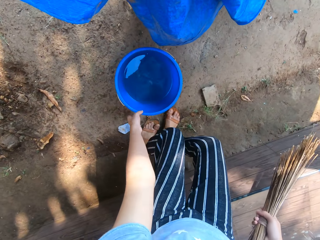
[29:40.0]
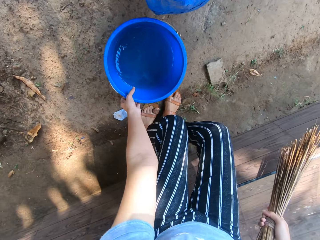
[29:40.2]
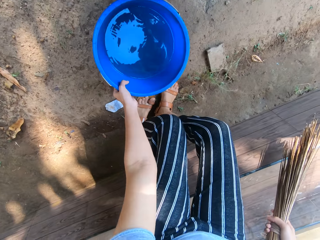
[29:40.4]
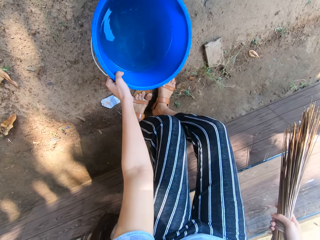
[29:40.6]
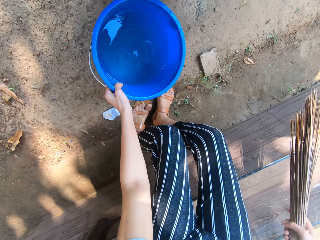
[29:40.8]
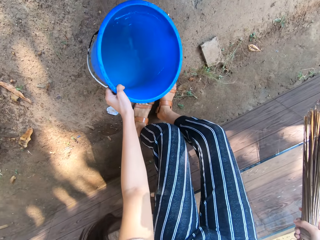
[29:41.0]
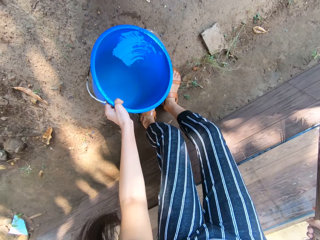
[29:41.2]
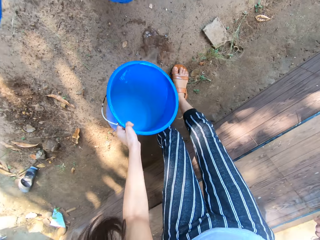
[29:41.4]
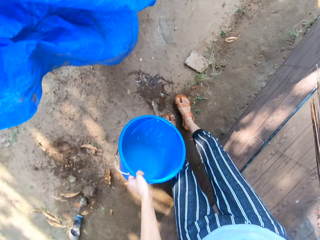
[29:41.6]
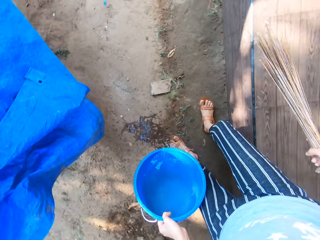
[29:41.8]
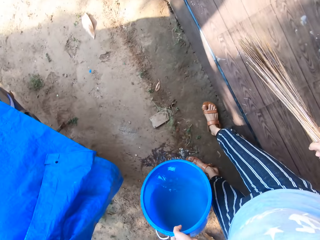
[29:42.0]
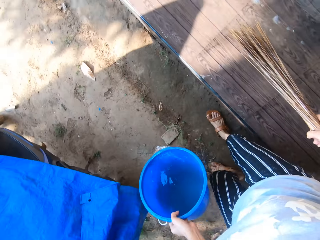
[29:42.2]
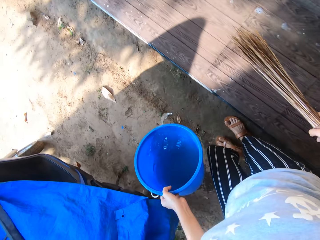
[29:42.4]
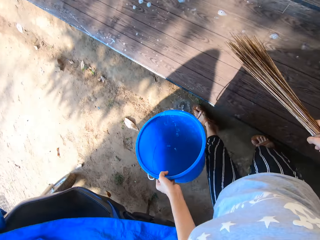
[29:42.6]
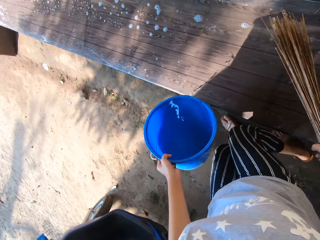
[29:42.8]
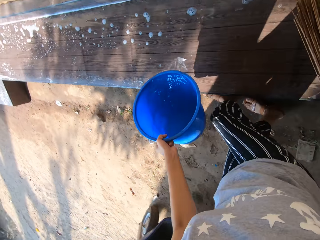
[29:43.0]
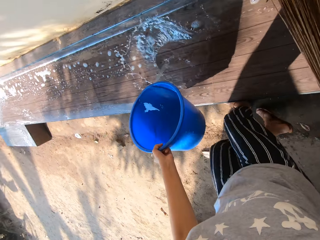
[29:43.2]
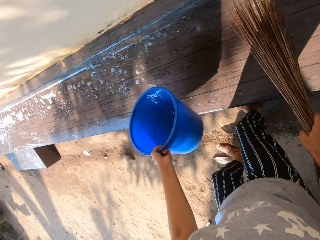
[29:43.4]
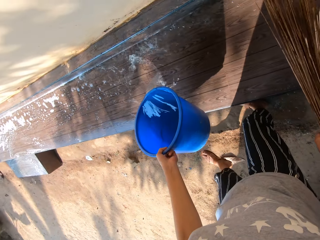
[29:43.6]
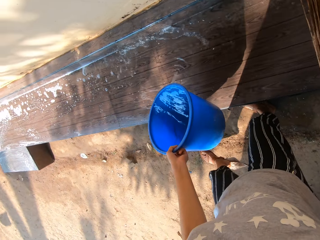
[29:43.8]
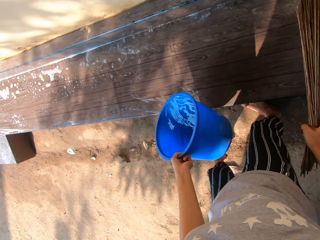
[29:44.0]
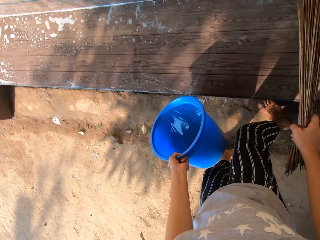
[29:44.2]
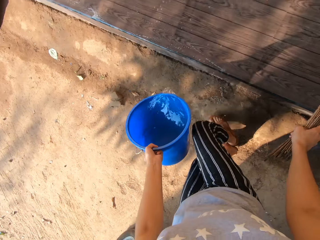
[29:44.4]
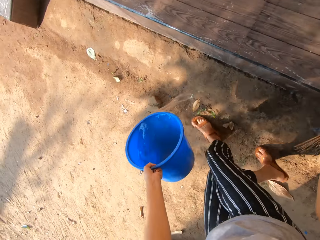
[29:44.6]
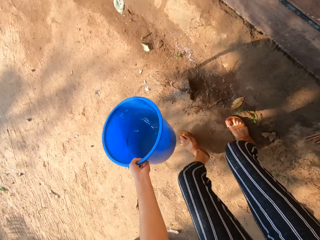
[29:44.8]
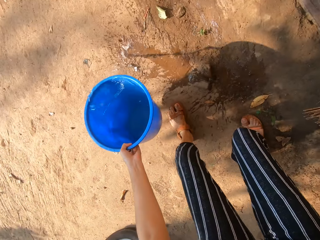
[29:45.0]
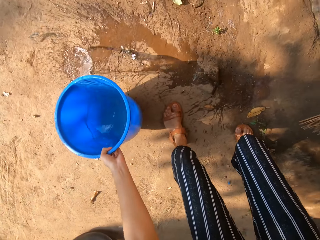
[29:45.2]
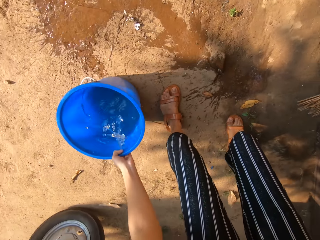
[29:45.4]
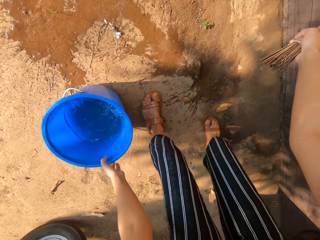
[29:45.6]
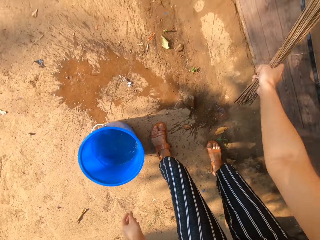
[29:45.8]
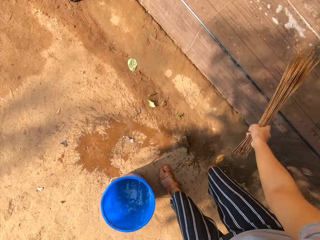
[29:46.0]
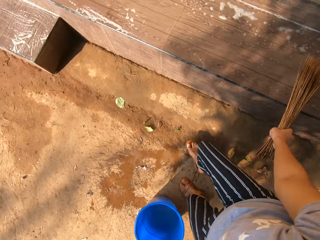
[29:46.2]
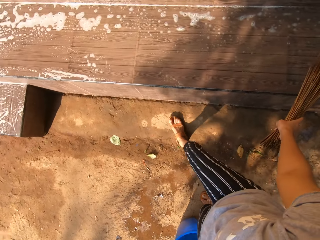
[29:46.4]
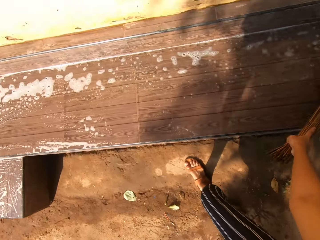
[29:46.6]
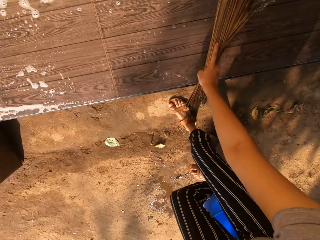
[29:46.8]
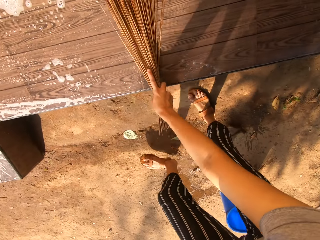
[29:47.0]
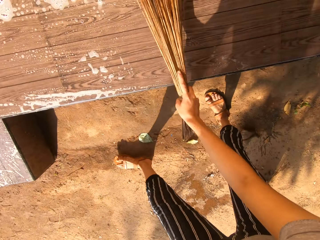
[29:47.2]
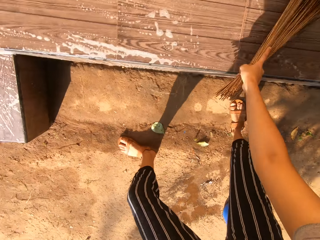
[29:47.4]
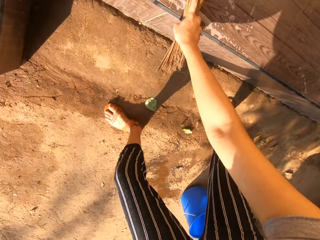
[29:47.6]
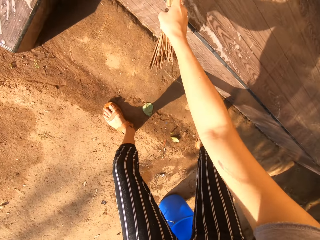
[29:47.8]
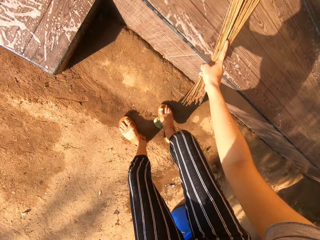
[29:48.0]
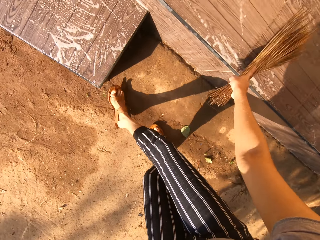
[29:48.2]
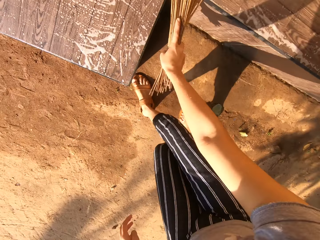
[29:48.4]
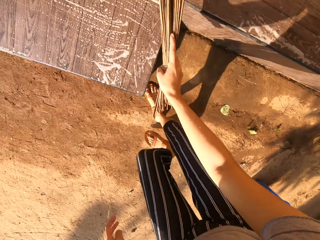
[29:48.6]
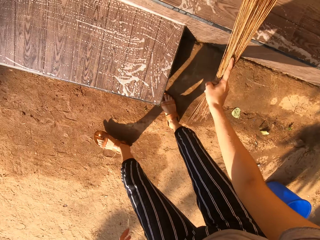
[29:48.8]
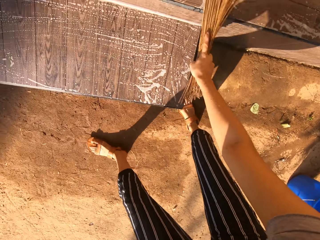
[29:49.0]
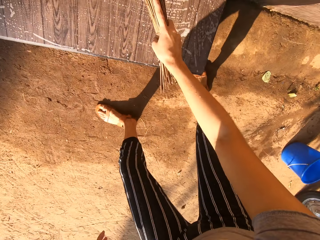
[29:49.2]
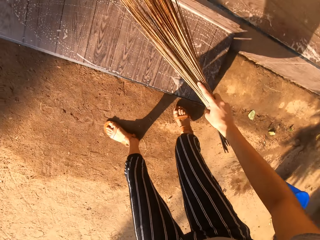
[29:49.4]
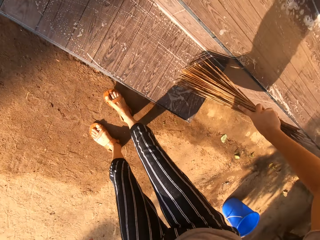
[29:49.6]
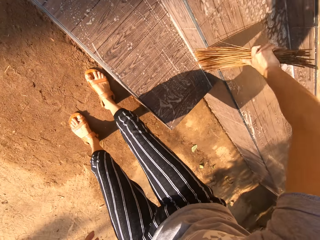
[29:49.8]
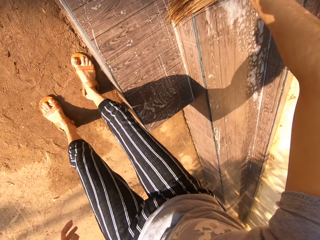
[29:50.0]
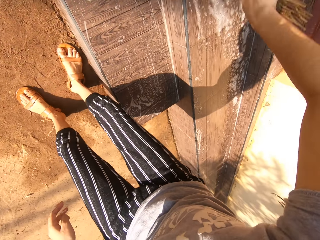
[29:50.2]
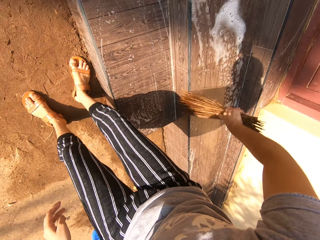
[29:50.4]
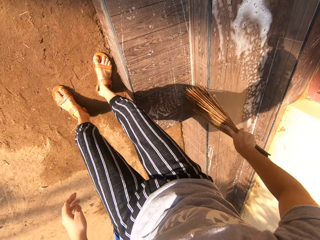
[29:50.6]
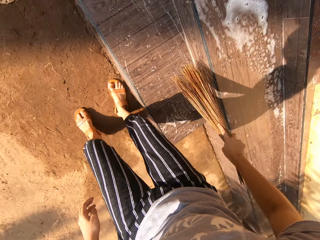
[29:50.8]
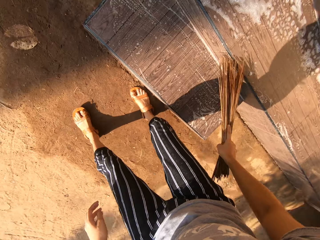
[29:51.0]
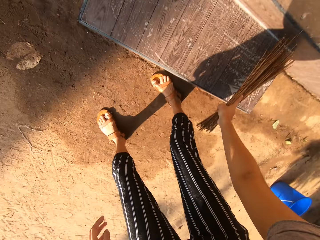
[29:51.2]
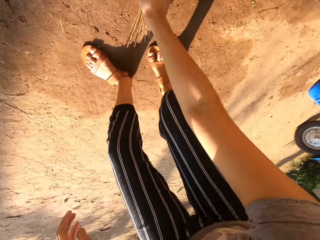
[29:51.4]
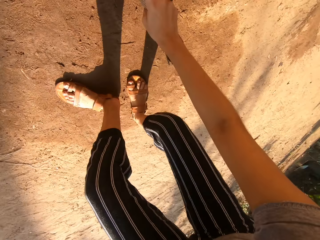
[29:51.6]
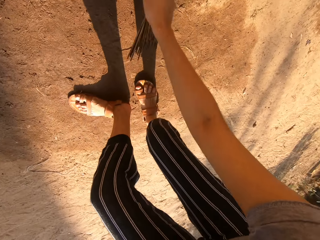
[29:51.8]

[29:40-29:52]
The camera wearer lifts up the blue bucket of water from the ground with her left hand. She bends down. She pours water from the blue bucket in her left hand on the tiled step. She drops the blue bucket of water on the ground with her left hand and cleans the tiled steps with the broom in her right hand.

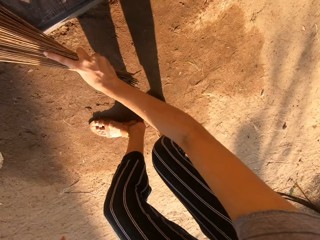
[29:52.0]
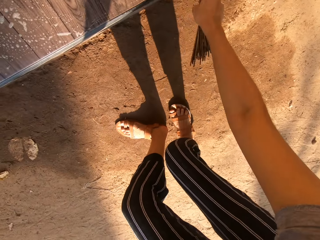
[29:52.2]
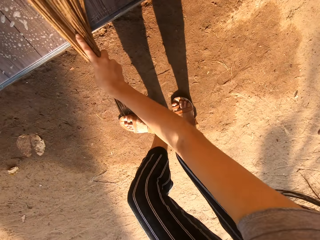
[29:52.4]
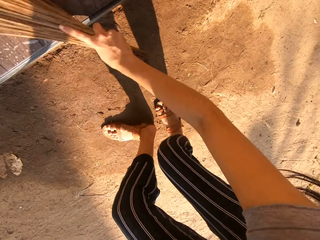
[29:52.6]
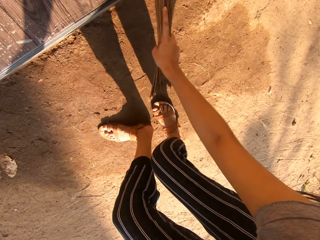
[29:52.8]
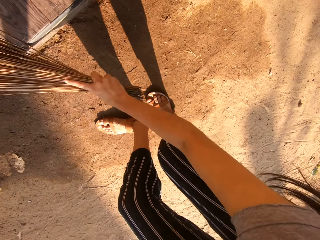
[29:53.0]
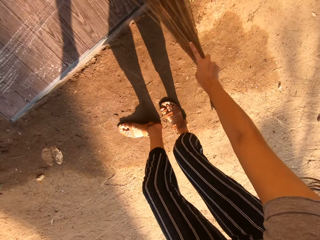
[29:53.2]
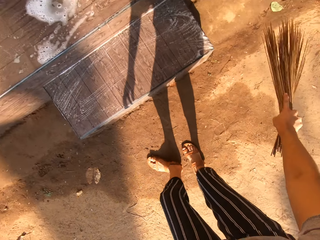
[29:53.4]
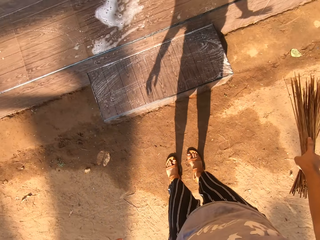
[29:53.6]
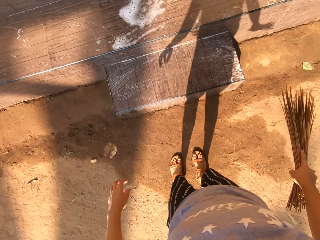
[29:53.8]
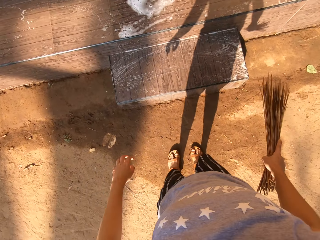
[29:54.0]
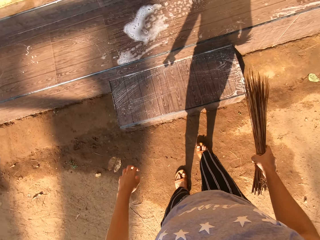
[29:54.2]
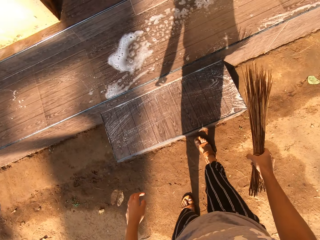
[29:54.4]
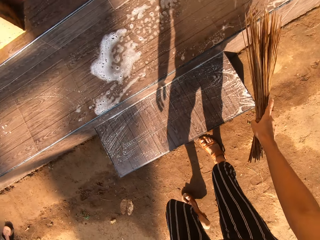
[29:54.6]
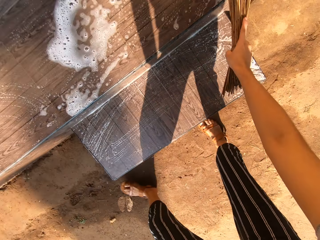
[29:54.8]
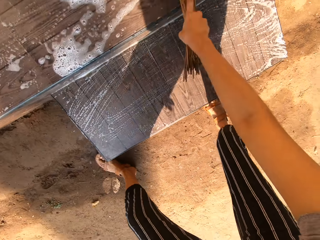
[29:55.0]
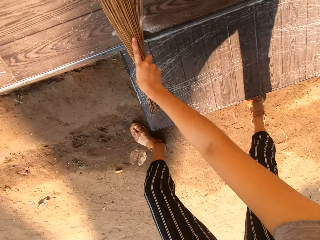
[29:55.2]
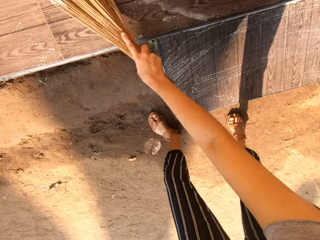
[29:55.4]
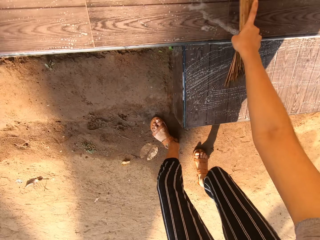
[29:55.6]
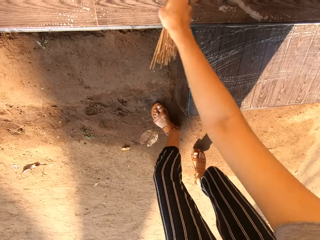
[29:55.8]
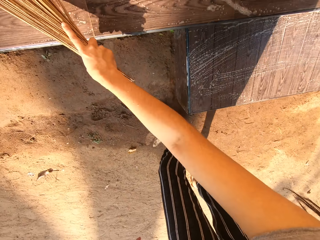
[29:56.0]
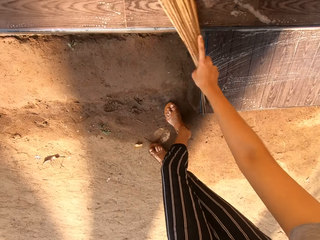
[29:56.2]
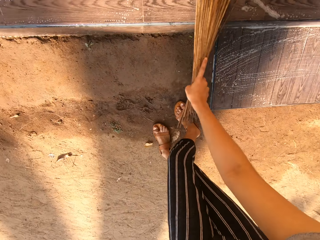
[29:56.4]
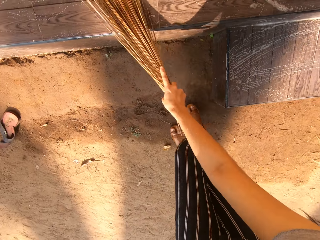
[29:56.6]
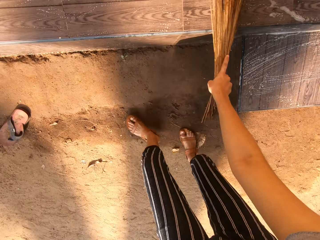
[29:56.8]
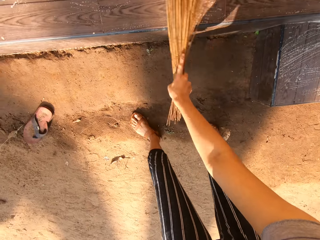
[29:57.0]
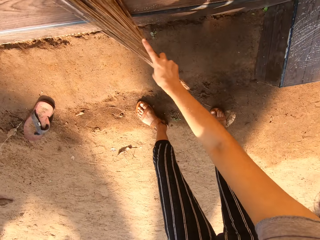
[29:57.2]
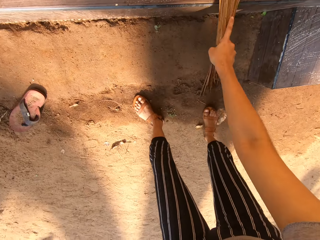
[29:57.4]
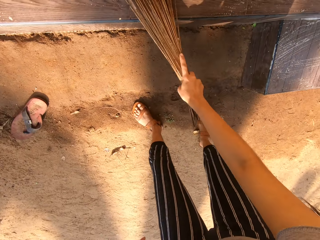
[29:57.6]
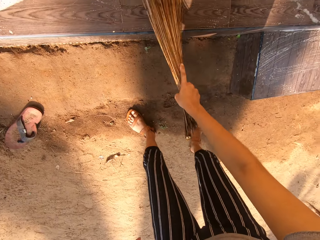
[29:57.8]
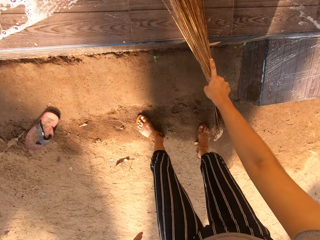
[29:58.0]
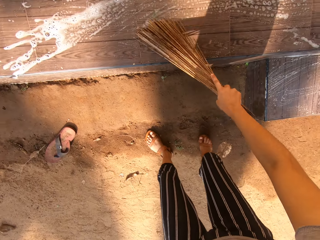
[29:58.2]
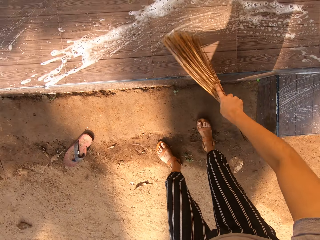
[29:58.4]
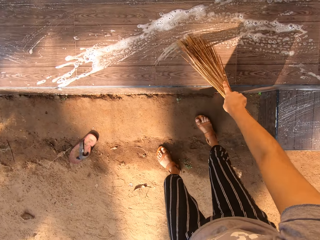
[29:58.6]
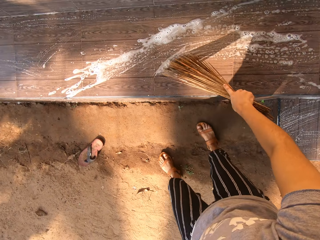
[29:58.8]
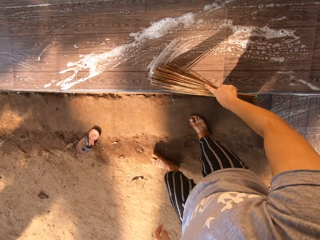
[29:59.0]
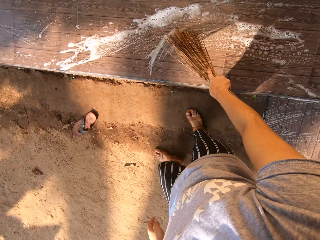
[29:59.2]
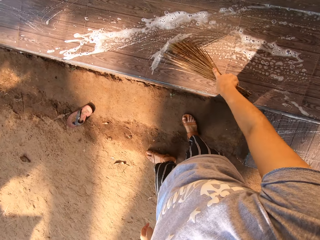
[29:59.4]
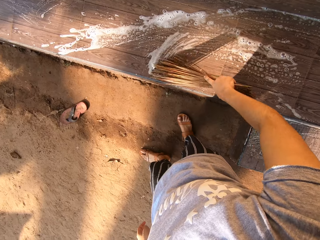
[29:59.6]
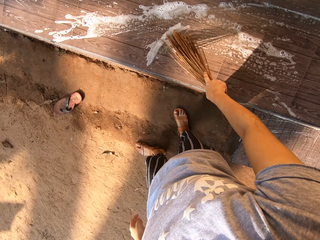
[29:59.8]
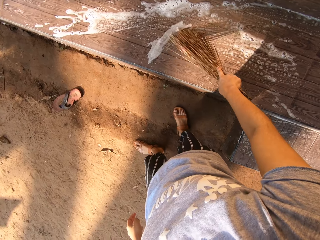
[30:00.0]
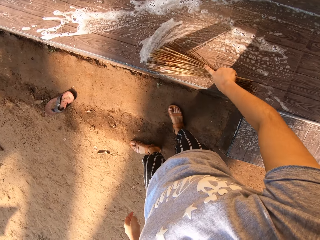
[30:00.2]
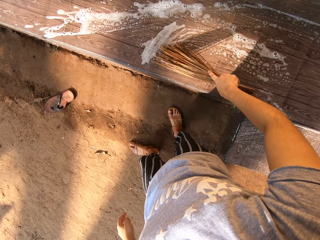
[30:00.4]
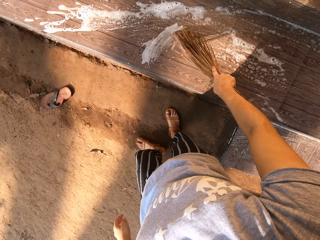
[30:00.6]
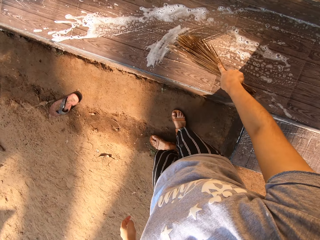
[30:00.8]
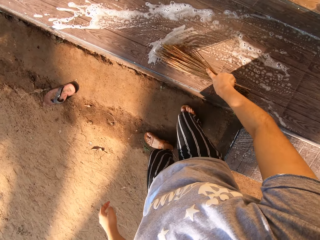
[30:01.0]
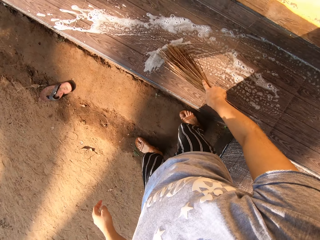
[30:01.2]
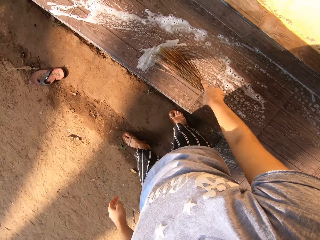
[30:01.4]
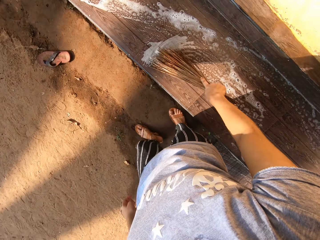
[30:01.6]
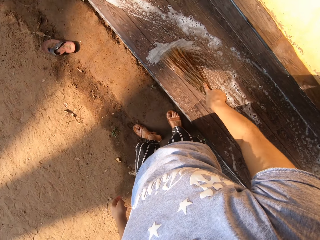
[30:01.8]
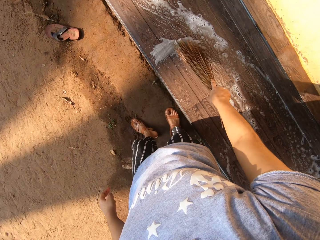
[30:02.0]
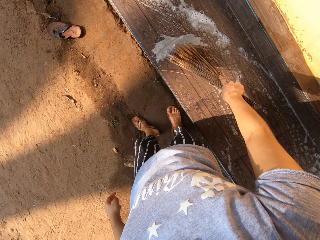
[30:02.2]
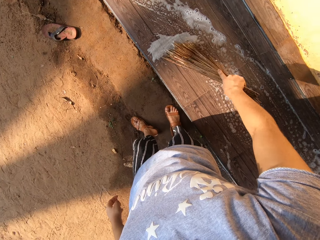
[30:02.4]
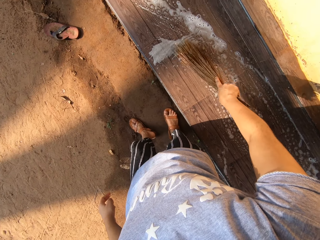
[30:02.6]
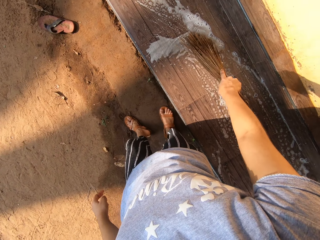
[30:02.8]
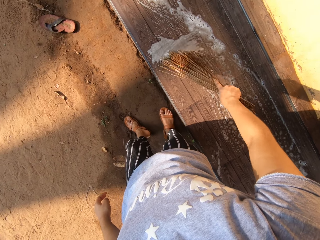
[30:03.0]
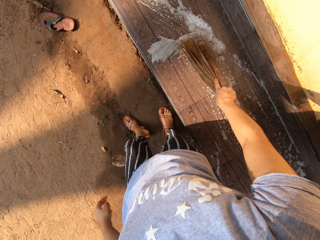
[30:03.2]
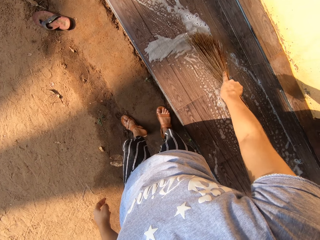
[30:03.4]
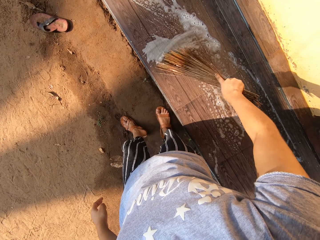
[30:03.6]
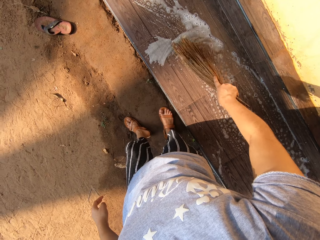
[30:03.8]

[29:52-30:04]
The camera wearer cleans the tiled steps with the broom in her right hand.
